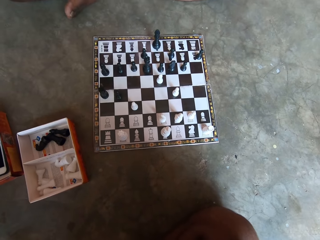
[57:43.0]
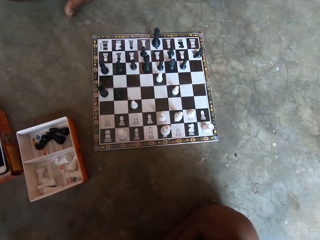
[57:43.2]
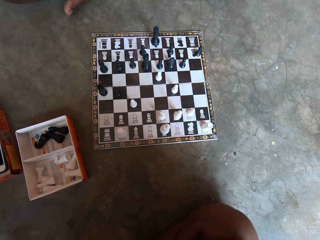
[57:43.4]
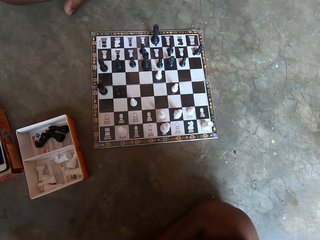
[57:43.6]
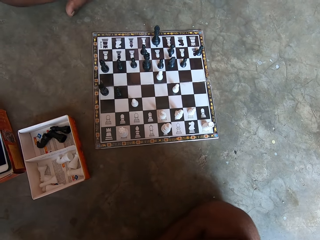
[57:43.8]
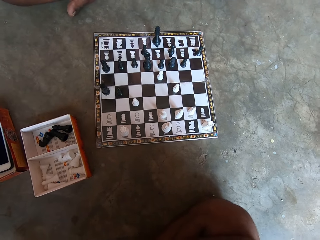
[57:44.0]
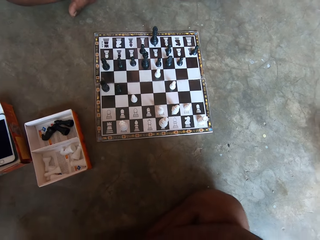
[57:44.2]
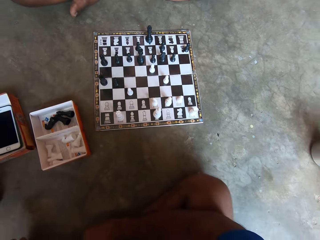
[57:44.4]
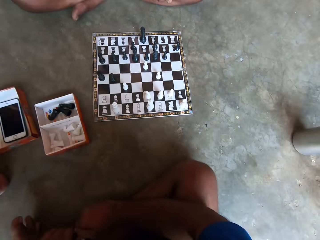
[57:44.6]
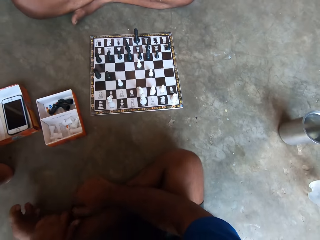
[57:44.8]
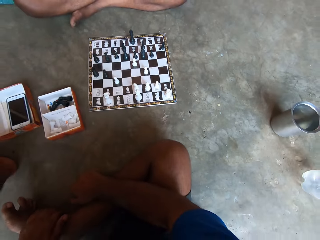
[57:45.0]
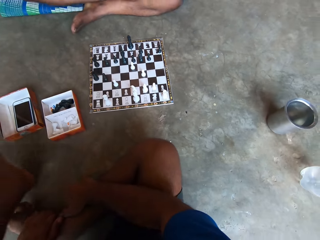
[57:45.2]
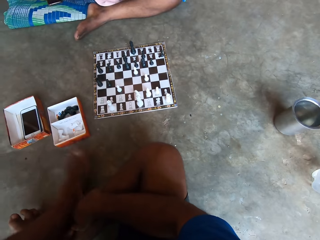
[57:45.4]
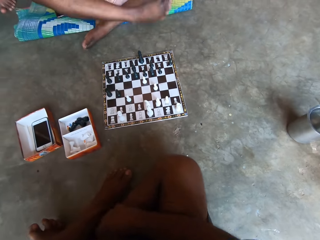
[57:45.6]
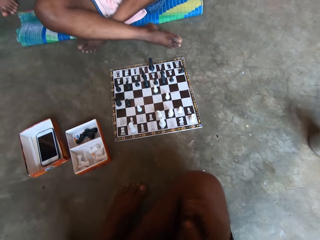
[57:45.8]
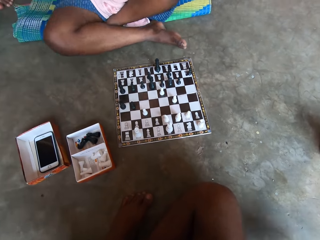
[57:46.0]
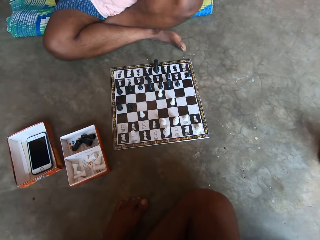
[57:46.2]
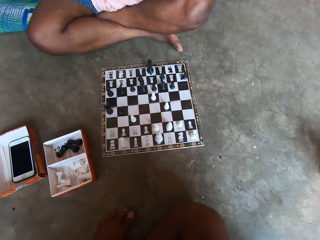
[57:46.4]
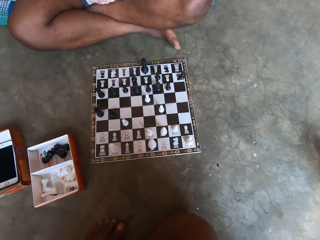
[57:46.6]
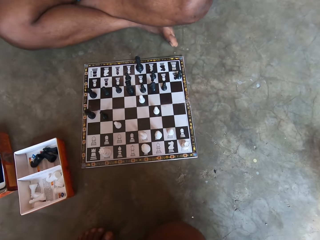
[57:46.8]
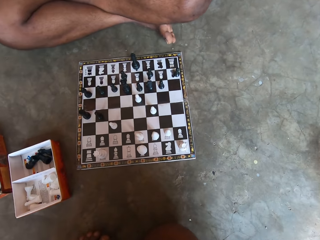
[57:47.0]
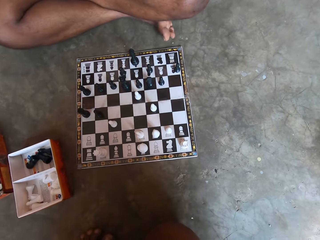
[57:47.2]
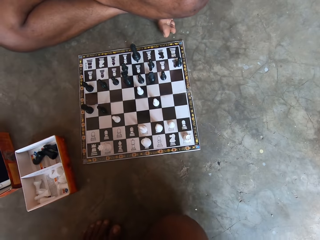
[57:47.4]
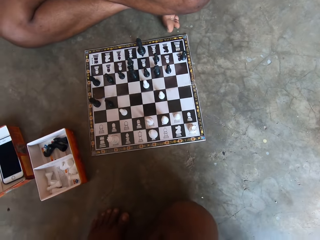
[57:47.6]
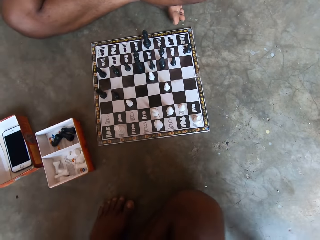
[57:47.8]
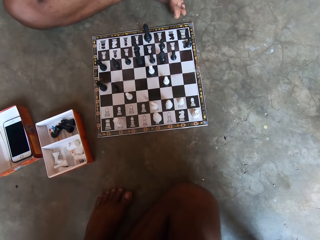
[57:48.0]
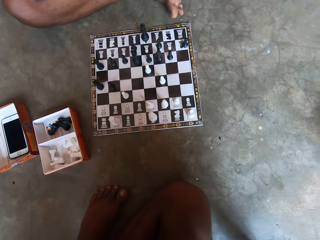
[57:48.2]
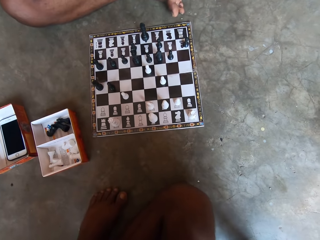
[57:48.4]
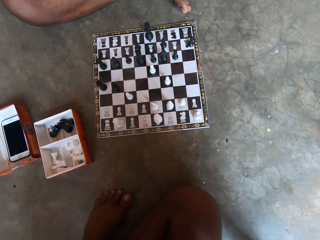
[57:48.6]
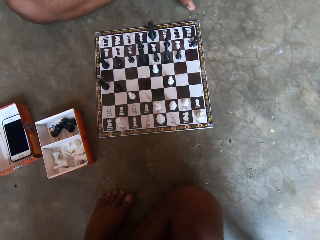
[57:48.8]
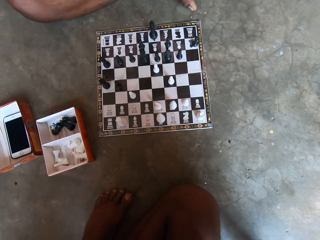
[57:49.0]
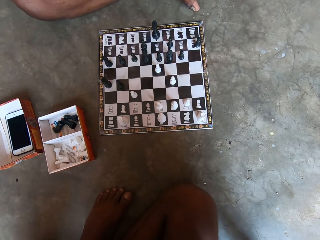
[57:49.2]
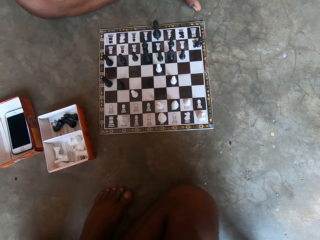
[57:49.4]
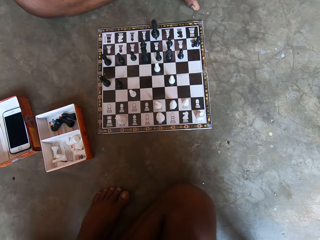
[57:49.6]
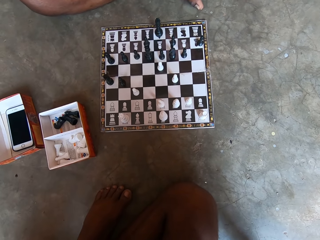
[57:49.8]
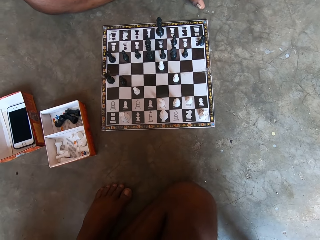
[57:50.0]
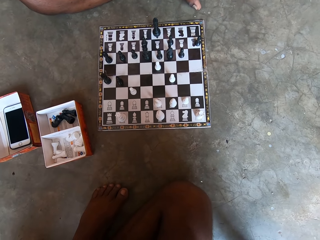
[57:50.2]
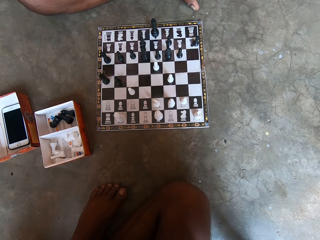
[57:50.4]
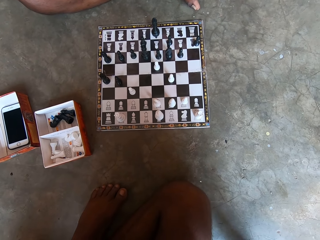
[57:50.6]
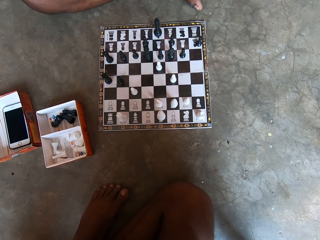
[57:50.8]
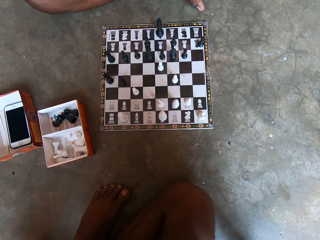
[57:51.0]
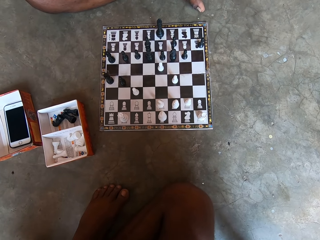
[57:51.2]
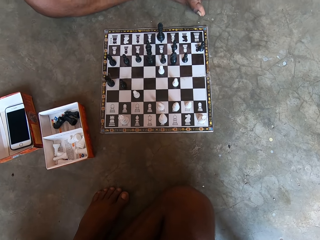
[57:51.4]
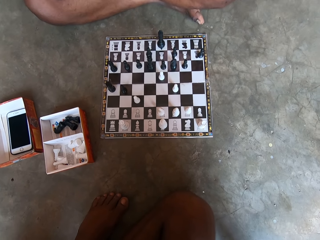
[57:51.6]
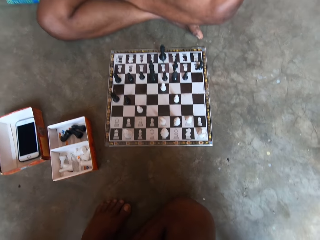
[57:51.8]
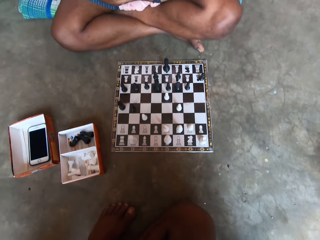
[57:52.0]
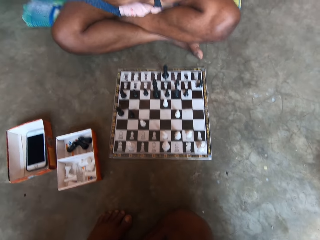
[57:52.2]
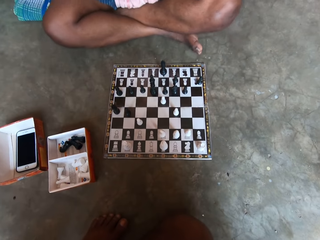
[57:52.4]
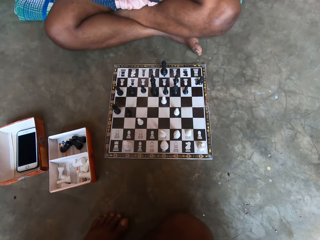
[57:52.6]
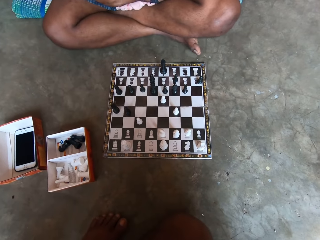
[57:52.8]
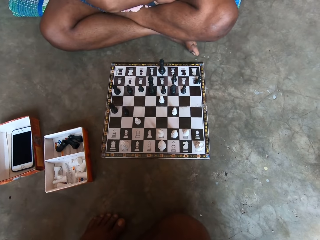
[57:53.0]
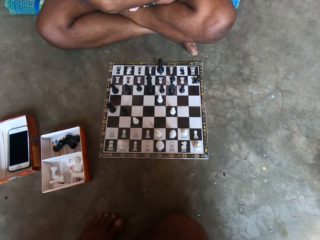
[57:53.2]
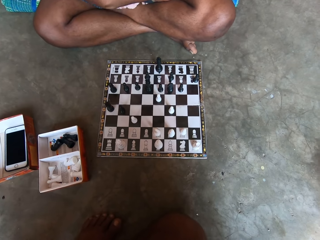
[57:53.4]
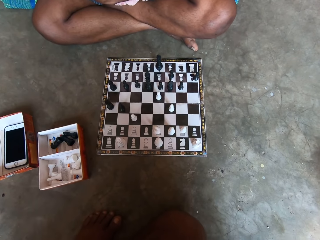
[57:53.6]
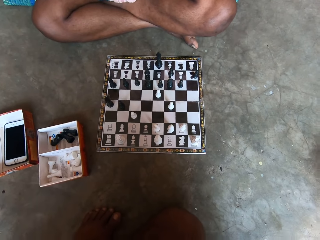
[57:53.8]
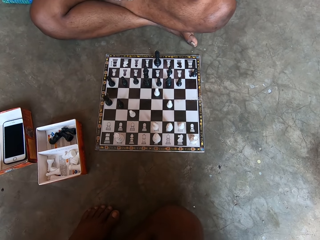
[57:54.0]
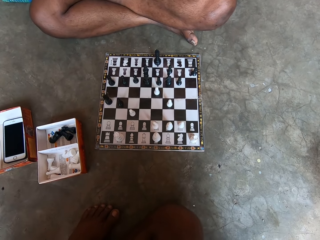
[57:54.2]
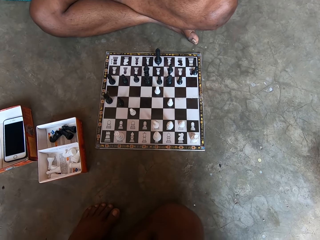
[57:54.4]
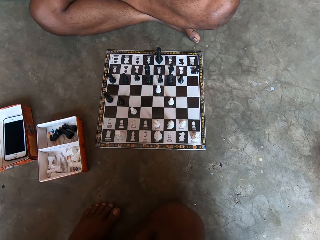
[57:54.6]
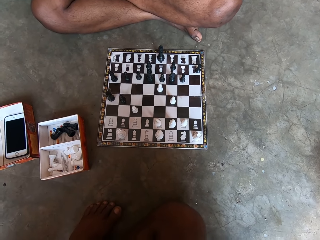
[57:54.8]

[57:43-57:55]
The camera wearer looks at a chess board.

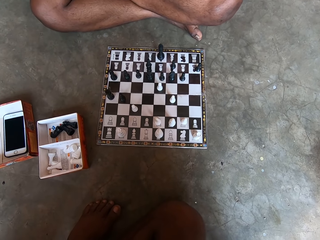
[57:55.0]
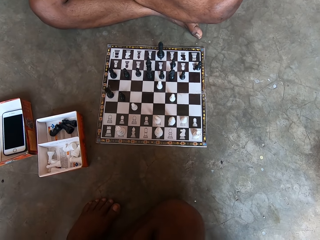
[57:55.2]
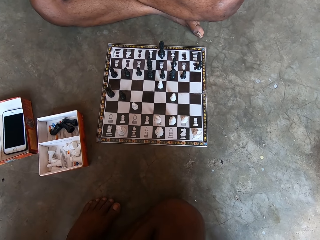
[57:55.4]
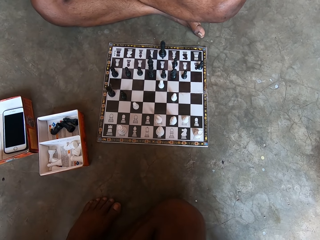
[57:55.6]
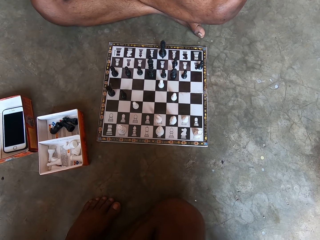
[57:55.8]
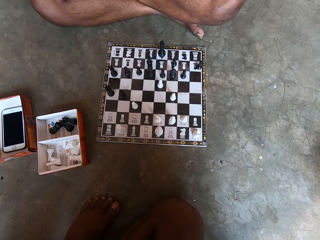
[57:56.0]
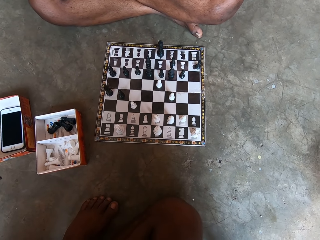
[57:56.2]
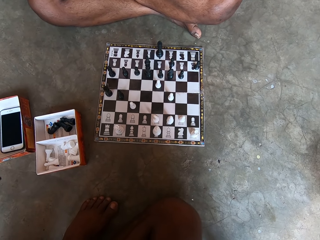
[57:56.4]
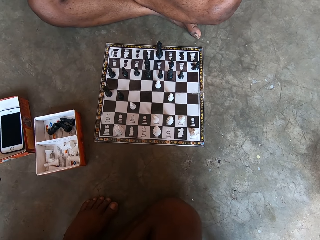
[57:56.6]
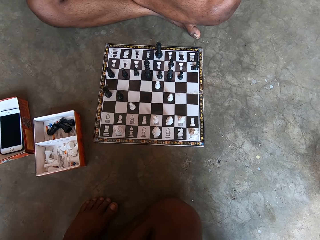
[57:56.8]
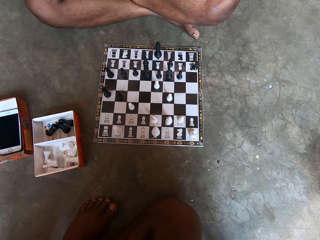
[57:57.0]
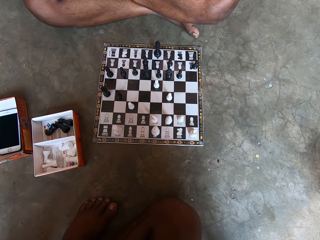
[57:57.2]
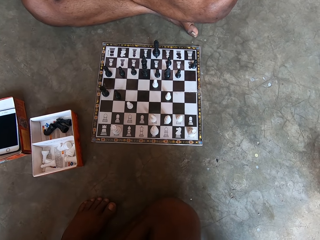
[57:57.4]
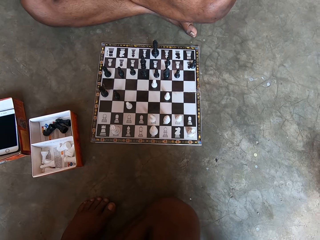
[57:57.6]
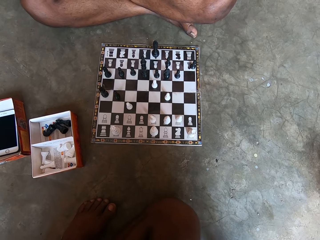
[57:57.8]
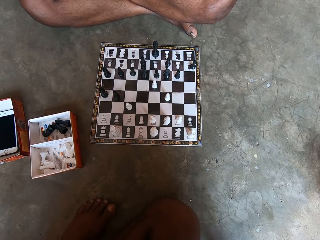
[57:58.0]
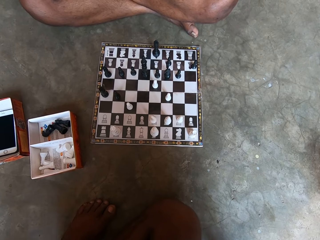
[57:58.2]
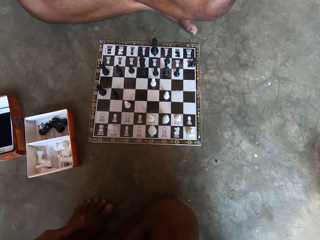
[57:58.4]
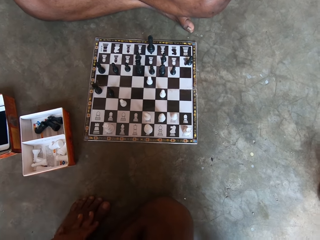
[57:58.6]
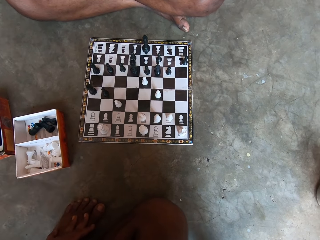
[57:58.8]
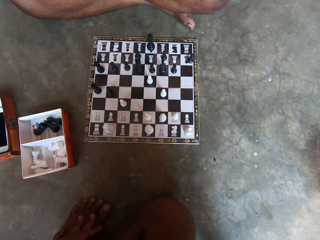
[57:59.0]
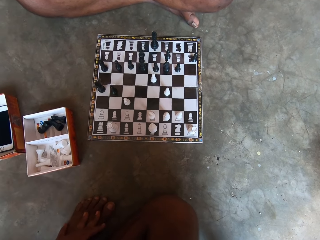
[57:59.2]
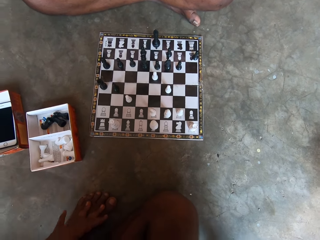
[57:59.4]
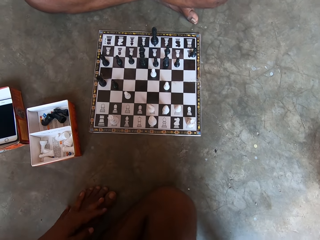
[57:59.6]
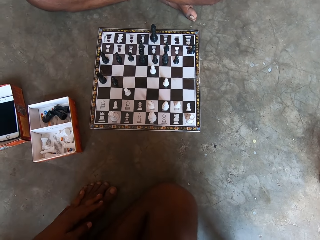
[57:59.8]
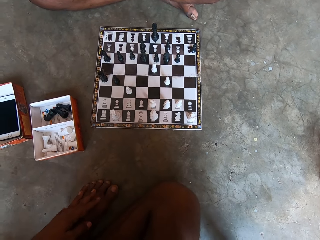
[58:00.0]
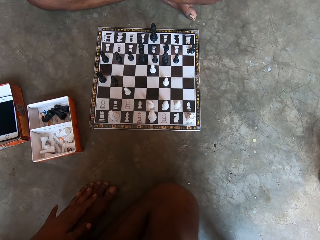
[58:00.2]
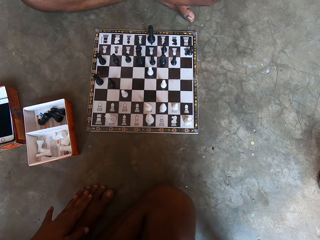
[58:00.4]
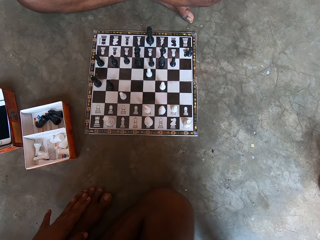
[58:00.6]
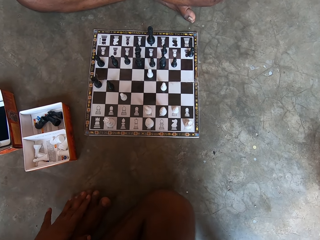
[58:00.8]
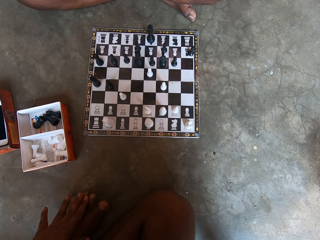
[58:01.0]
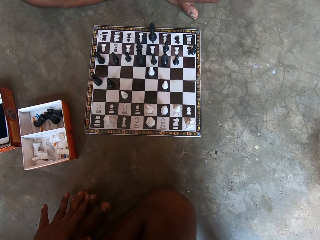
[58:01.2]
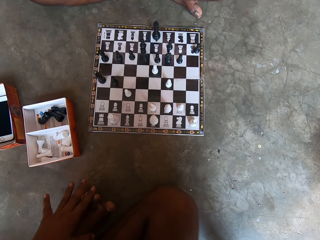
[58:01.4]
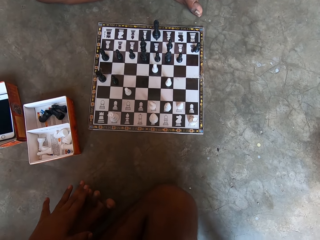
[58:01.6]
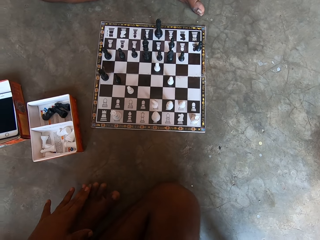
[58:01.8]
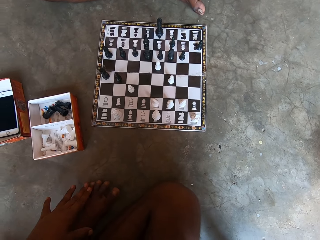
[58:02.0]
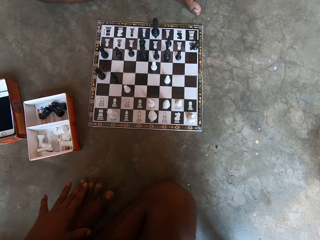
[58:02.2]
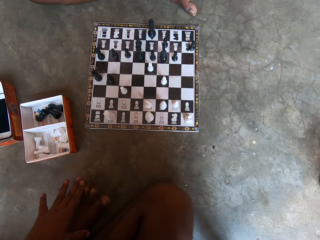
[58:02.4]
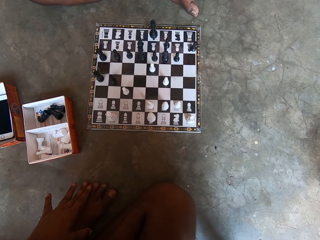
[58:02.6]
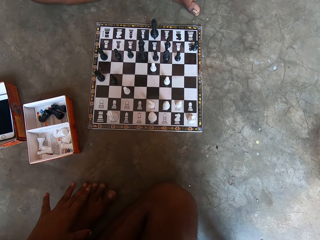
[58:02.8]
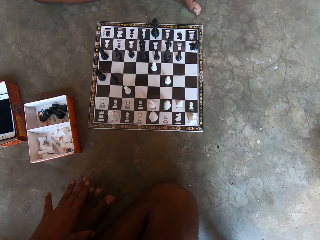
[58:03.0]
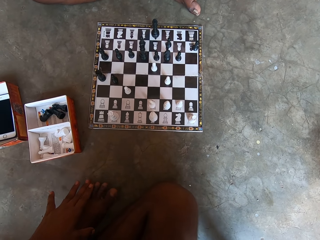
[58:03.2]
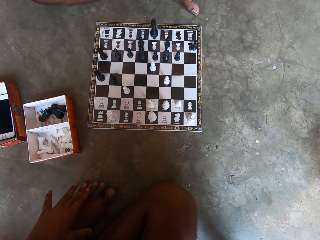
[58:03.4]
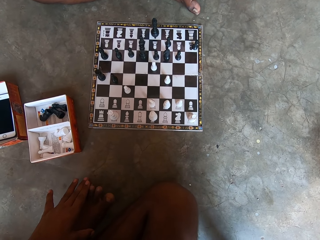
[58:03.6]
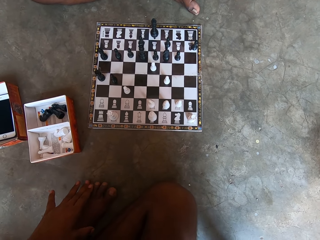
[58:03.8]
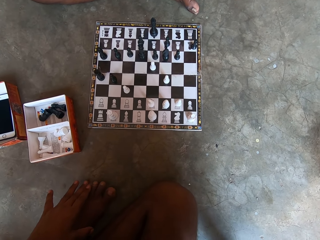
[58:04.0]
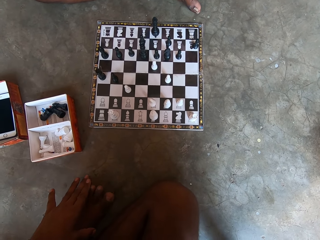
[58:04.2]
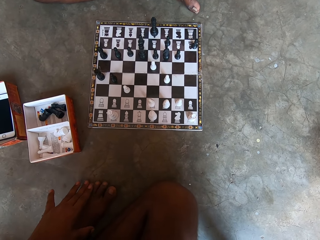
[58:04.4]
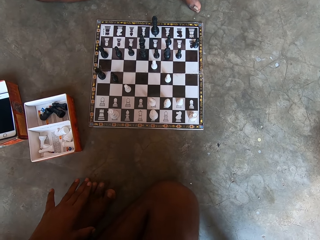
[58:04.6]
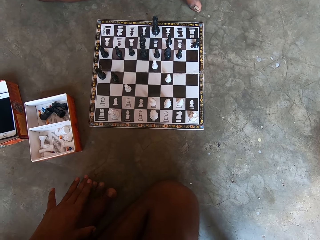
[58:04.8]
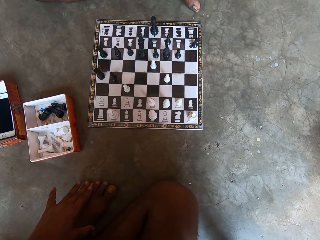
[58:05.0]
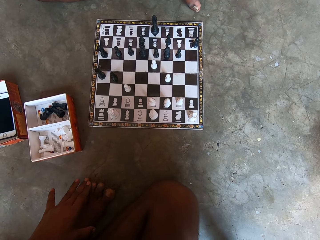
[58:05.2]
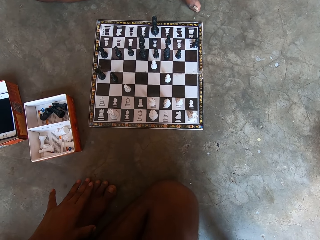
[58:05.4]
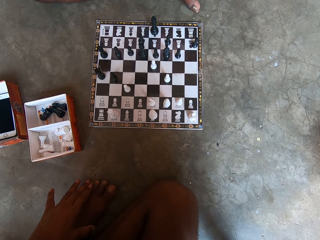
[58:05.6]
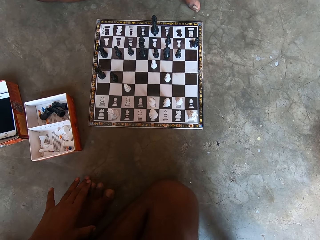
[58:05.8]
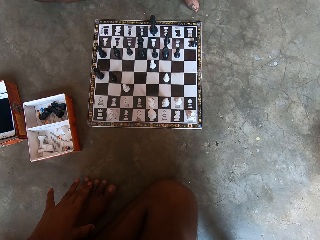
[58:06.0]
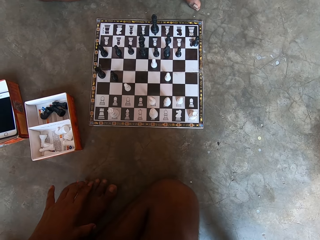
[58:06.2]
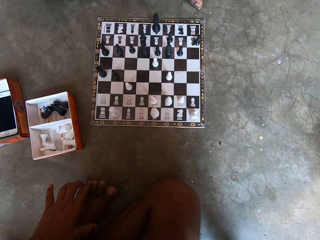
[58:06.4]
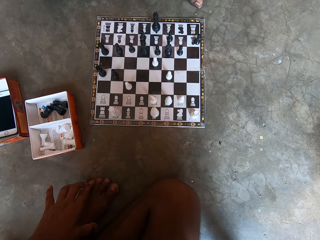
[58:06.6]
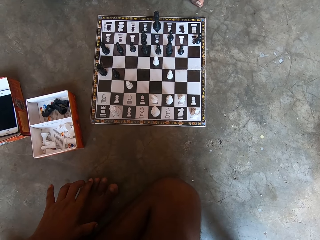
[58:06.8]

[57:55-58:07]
The camera wearer scratches his left foot with his left hand.
